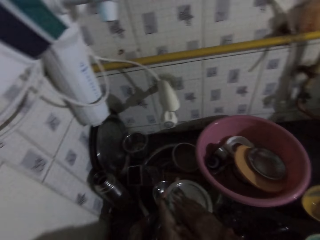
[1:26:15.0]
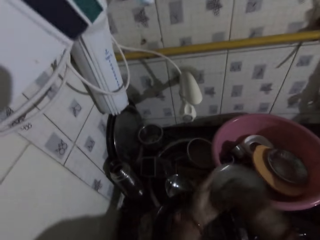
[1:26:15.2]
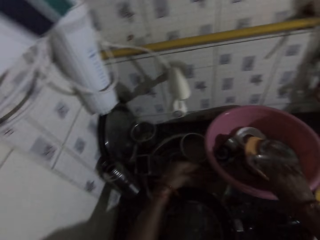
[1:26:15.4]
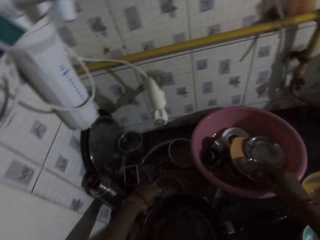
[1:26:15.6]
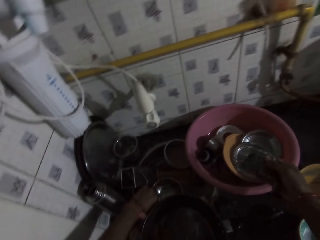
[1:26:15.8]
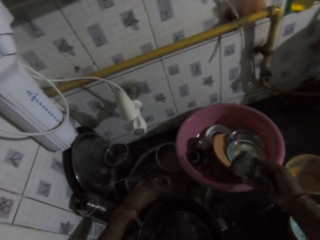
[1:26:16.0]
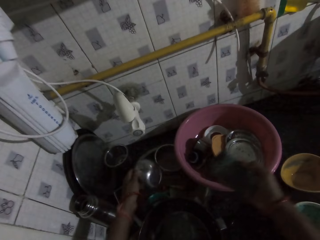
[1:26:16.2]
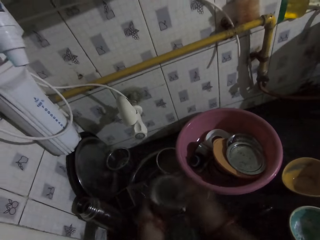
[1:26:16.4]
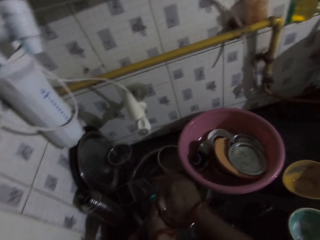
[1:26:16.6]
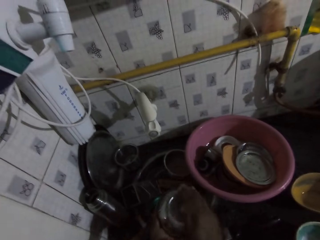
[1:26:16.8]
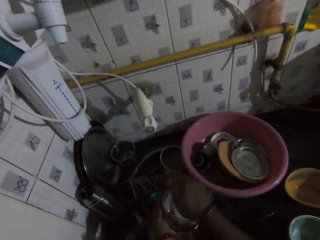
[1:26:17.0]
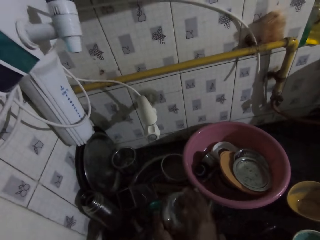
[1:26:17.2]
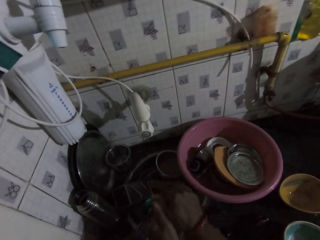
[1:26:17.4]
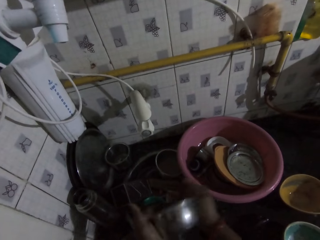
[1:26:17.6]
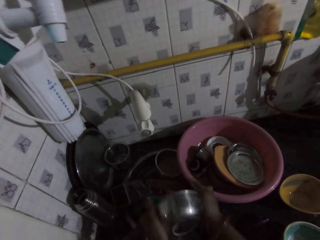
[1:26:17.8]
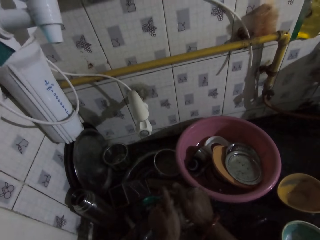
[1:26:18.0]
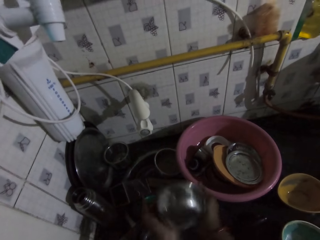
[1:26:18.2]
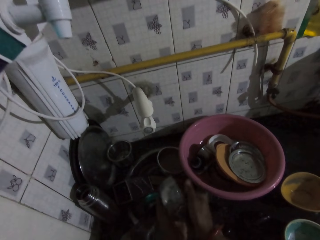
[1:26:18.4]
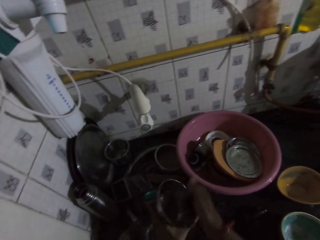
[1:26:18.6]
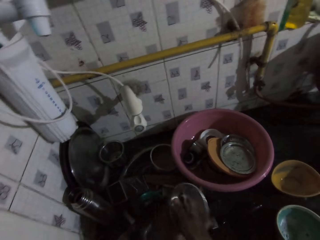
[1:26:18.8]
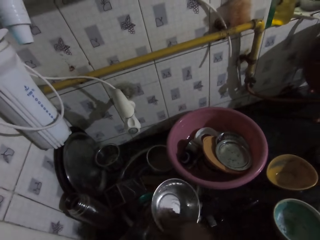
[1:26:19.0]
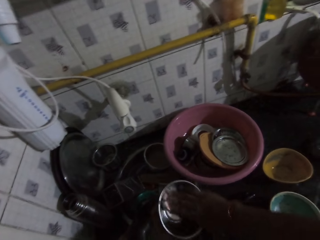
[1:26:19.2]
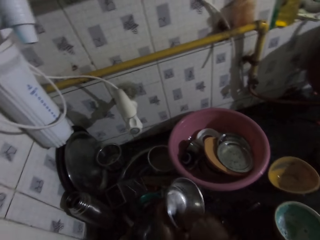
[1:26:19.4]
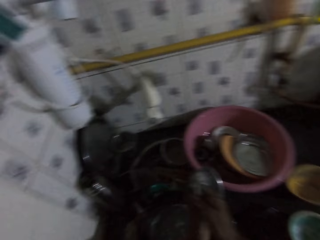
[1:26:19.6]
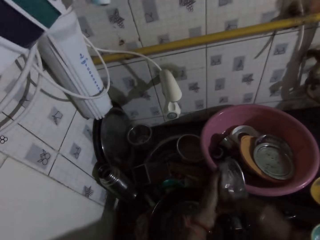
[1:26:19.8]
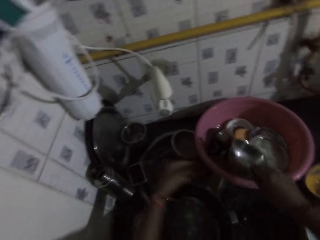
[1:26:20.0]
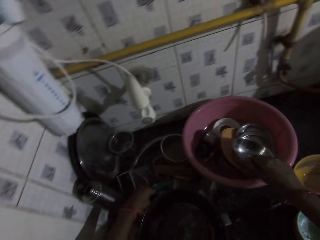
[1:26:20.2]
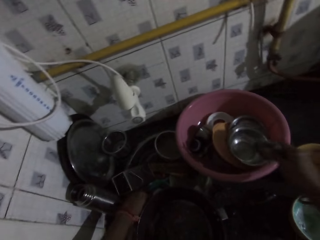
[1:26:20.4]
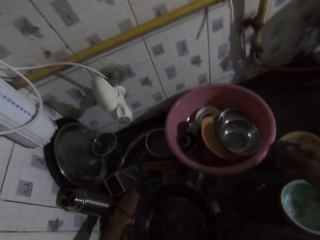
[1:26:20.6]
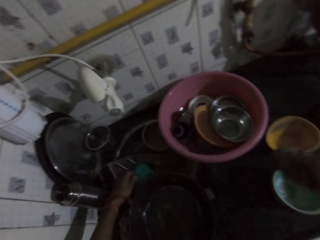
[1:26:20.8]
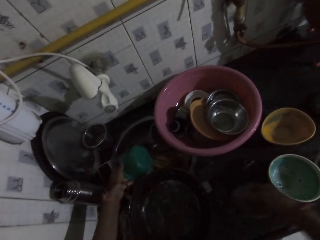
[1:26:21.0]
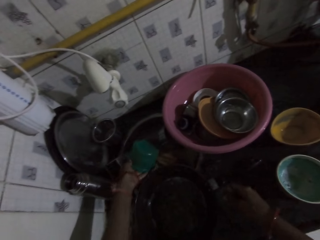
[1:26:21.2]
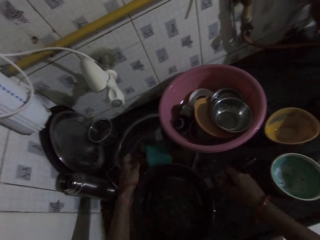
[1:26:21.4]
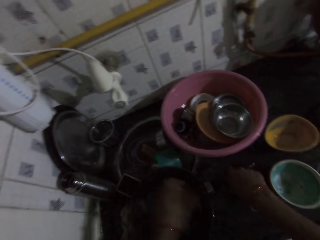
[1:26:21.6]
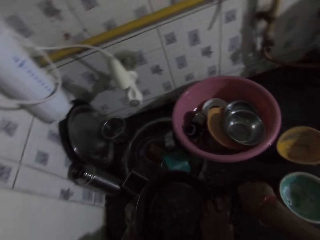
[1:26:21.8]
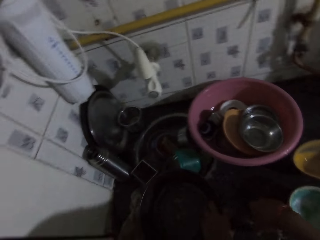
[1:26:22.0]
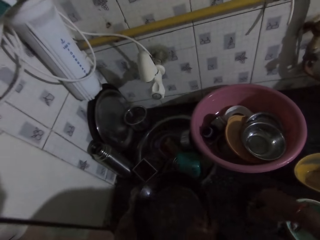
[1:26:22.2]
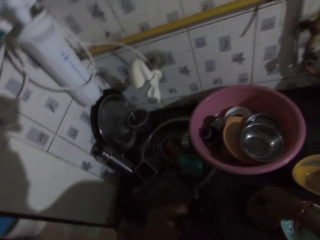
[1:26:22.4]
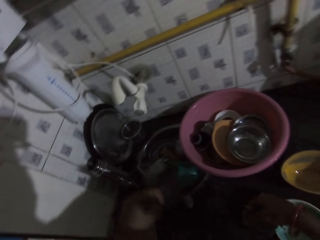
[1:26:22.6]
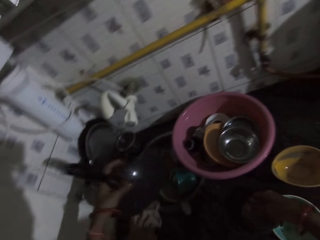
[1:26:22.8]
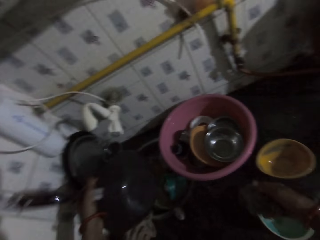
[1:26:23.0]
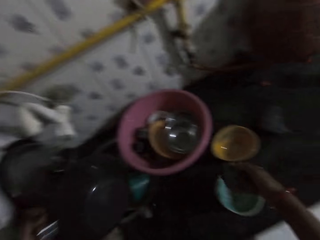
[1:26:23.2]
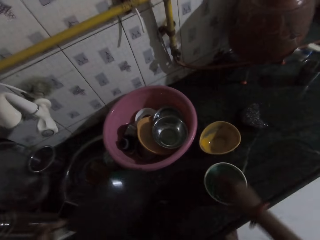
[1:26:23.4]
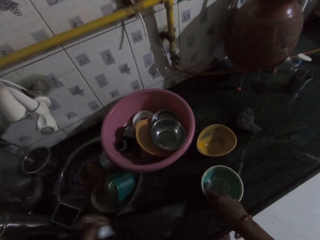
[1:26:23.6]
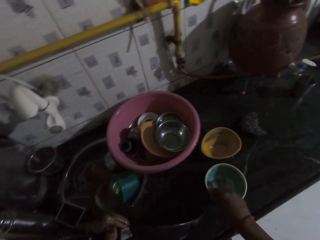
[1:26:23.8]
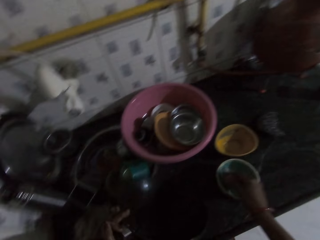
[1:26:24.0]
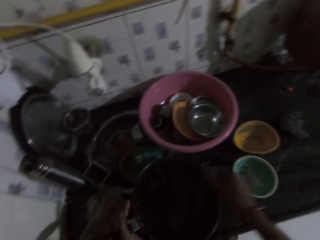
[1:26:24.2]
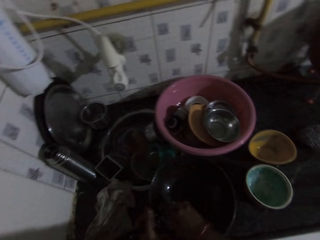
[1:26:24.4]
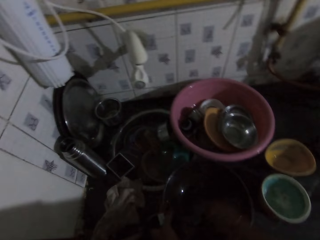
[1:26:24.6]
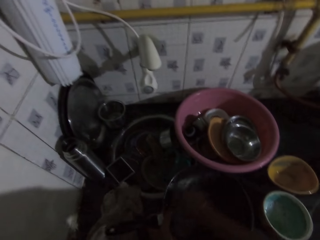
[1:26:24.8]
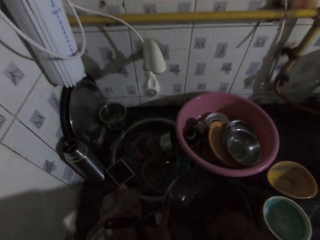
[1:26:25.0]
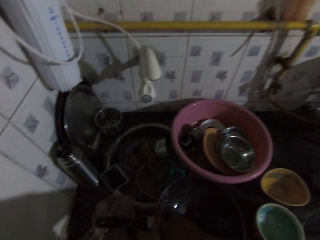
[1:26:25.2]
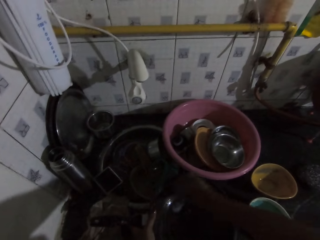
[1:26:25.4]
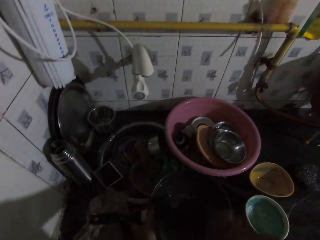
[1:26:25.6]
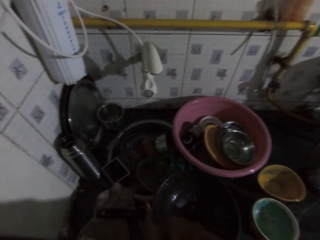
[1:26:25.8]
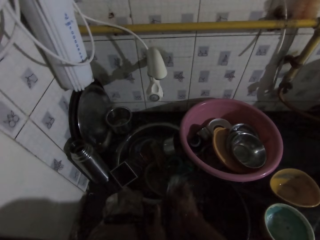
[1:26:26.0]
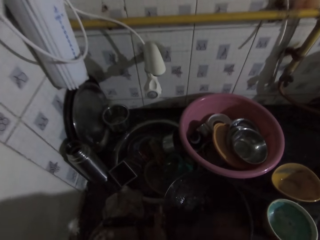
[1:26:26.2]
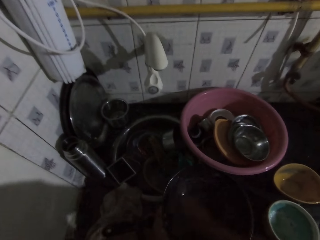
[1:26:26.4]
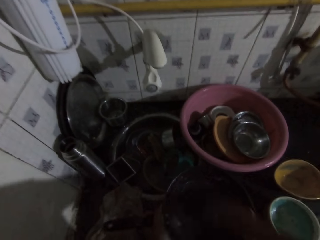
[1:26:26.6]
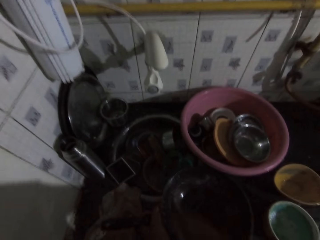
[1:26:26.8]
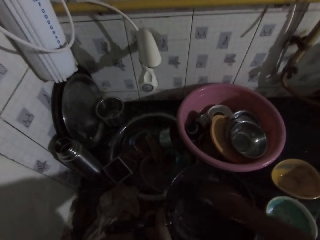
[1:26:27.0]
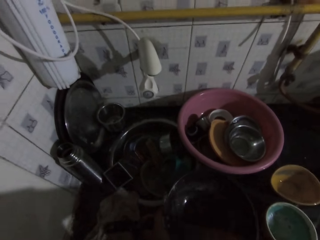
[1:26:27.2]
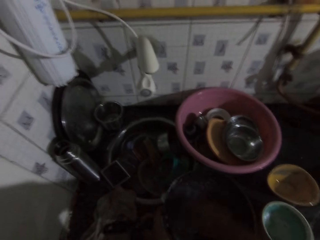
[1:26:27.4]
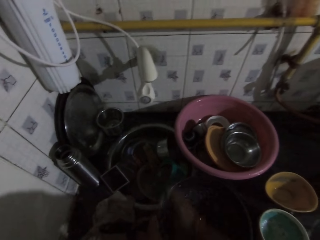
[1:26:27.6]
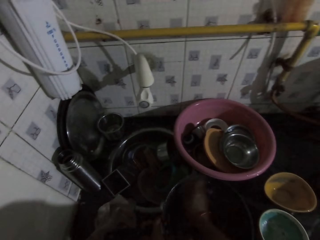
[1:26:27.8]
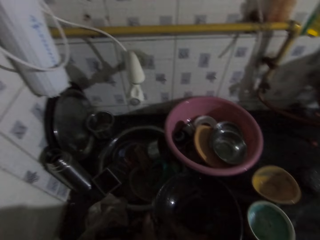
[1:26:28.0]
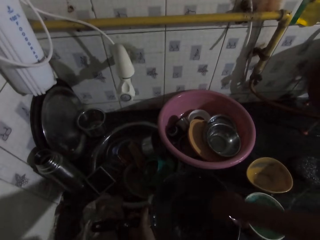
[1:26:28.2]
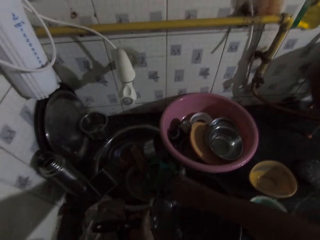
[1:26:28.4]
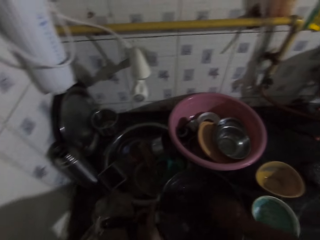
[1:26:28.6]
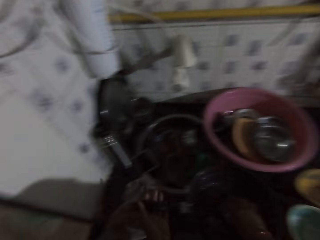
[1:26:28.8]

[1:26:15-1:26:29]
The camera wearer removes her left hand from the stainless plate in both hands. She places the stainless plate in the bowl on the slab with her right hand. She picks the stainless plate from the slab with her left hand. She washes the stainless plate in her left hand with the sponge in her right hand. She removes her left hand from the stainless plate in both hands. She places the stainless plate in the bowl on the slab with her right hand. She picks a plastic cup from the slab with her left hand. She drops the plastic cup on the slab with her left hand. She picks a pan from the slab with her left hand. She dips the sponge in her right hand into the bowl of soap water on the slab. She places the sponge on the soap. She washes the pan in her left hand with the sponge in her right hand. She holds the pan on the slab with her left hand.

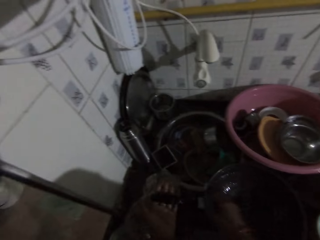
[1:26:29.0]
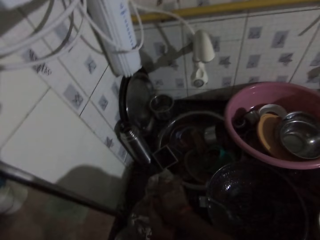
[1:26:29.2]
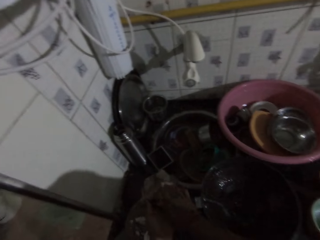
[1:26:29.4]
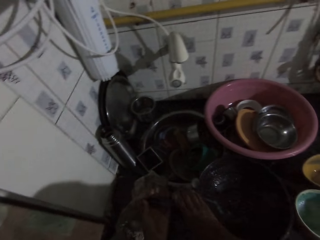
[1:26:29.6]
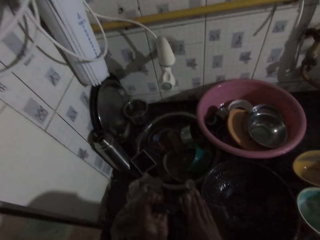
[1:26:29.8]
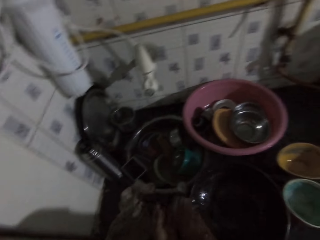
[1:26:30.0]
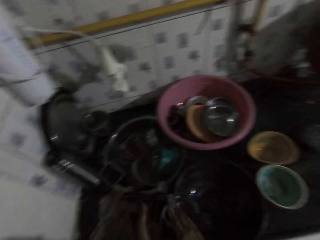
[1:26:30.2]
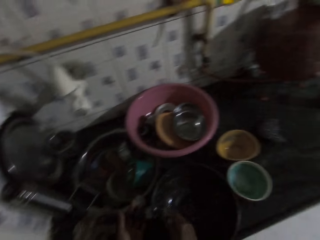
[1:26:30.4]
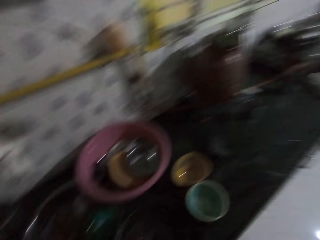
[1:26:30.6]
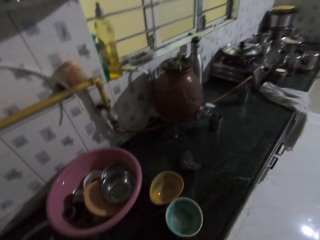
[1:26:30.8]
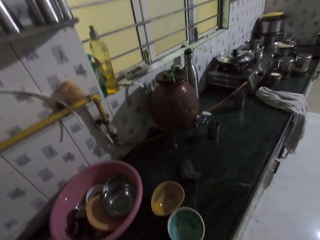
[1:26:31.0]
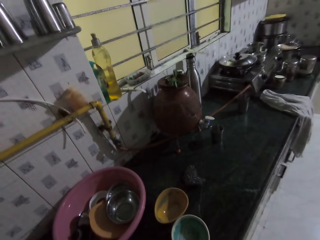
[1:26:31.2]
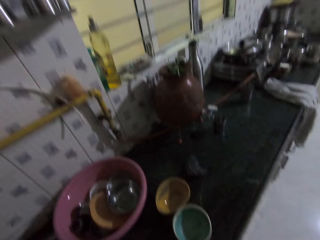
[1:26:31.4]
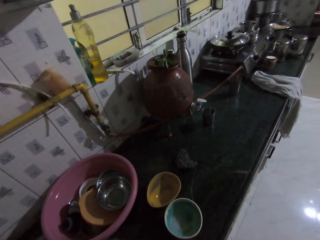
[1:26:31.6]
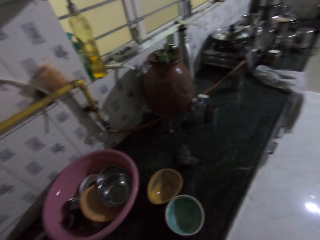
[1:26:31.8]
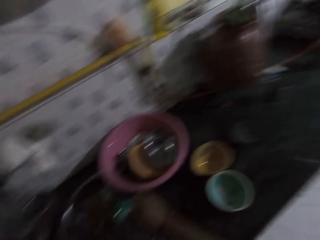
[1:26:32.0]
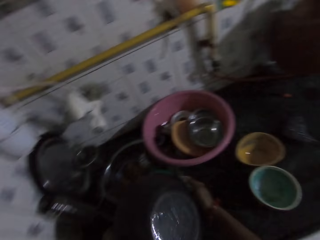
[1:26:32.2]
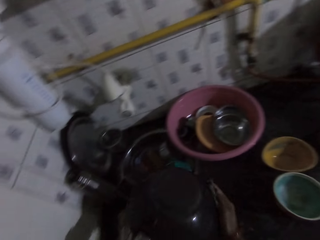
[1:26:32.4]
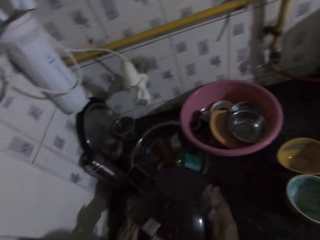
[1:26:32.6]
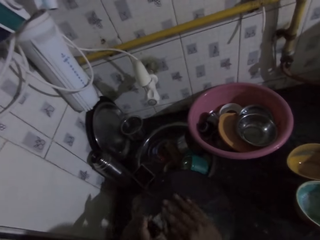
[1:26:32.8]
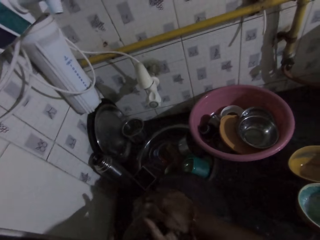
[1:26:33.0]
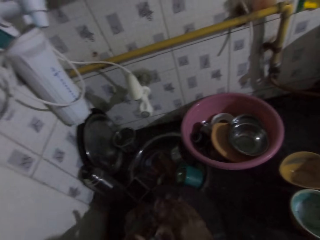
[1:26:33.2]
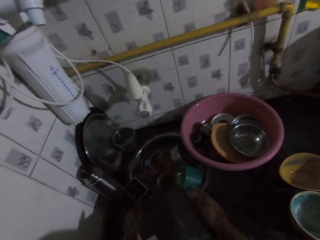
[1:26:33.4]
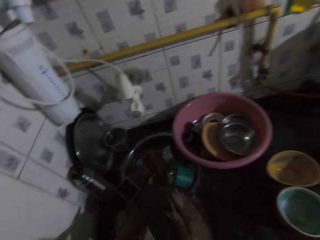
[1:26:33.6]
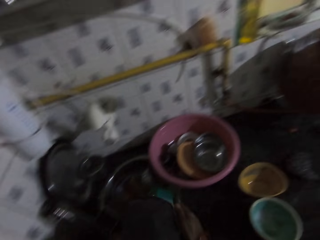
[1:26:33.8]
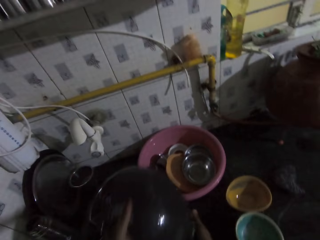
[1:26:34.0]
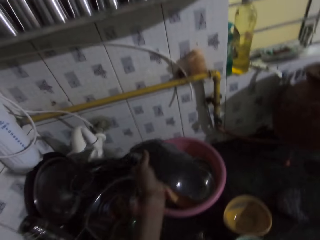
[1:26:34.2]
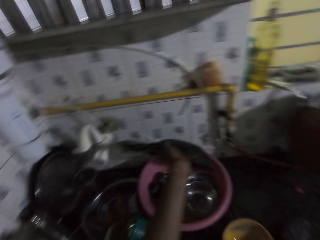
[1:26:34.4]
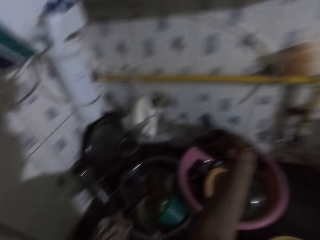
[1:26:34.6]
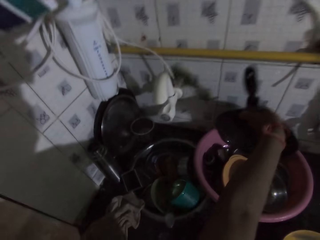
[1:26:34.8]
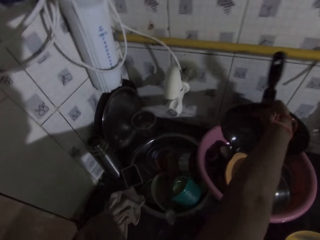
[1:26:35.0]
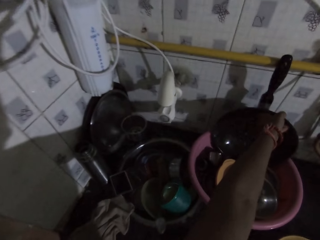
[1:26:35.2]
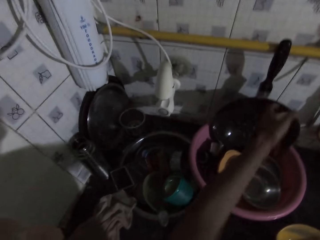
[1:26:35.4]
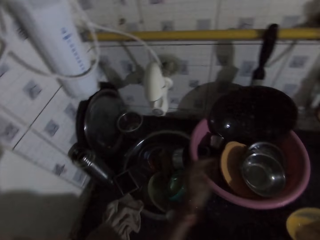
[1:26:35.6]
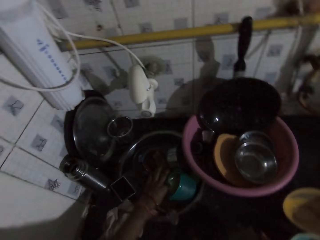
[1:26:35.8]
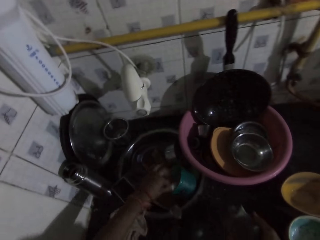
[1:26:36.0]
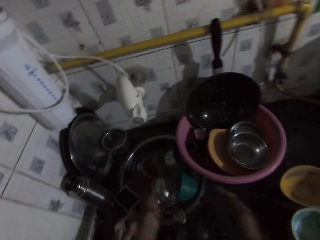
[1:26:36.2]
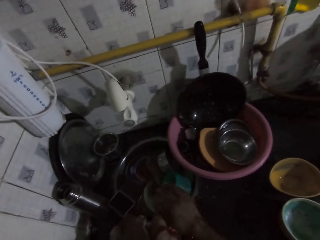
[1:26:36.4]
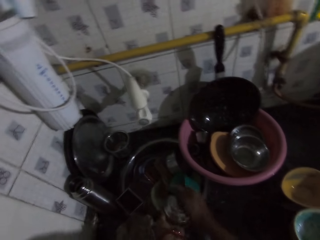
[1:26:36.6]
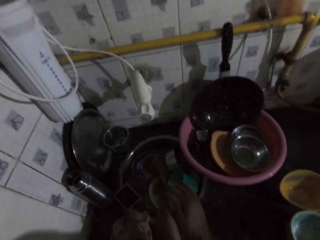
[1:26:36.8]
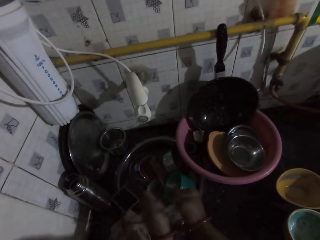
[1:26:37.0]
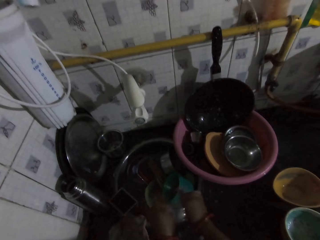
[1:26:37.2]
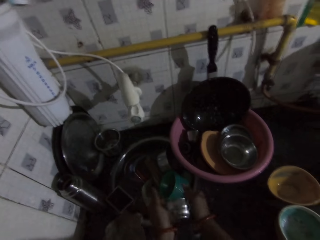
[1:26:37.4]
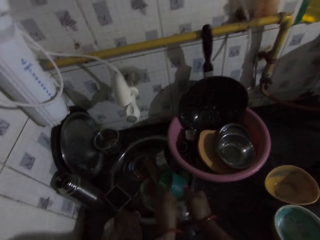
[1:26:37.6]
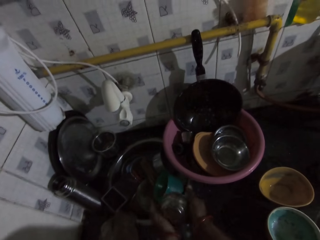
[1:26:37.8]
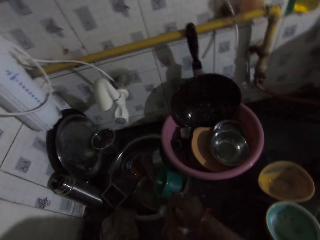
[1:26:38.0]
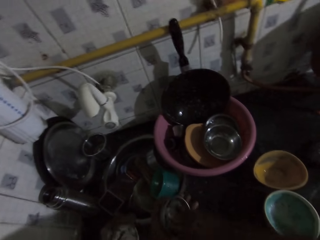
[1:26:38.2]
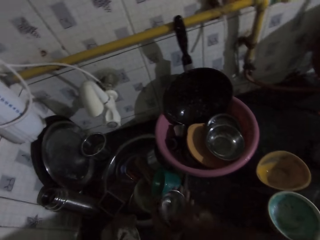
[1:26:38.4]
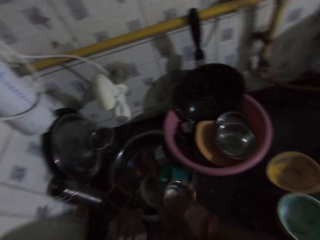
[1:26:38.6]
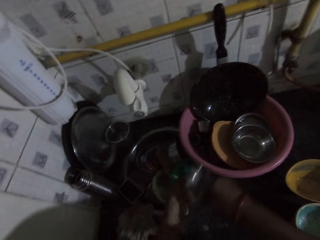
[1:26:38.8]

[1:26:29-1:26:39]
The camera wearer removes her right hand from the pan in both hands. She places the pan in the bowl on the slab with her left hand. She picks a stainless bowl from the slab with her left hand. She washes the stainless bowl in her left hand with the sponge in her right hand.
